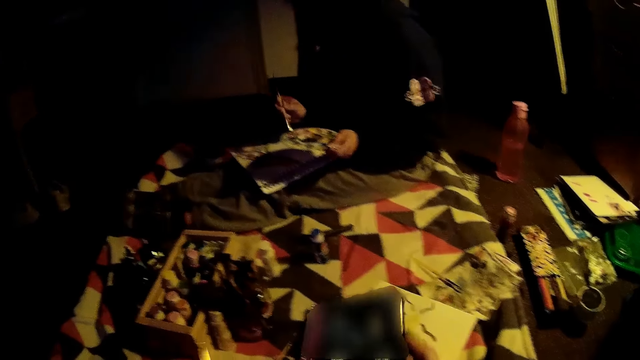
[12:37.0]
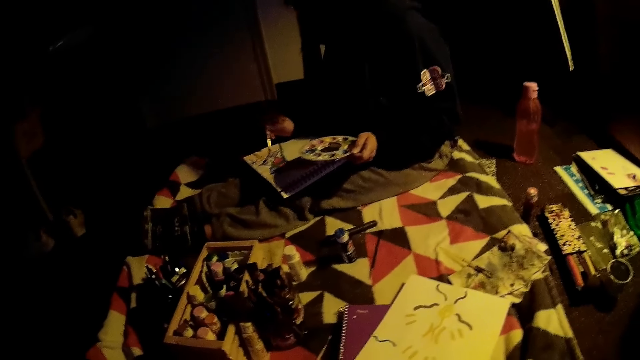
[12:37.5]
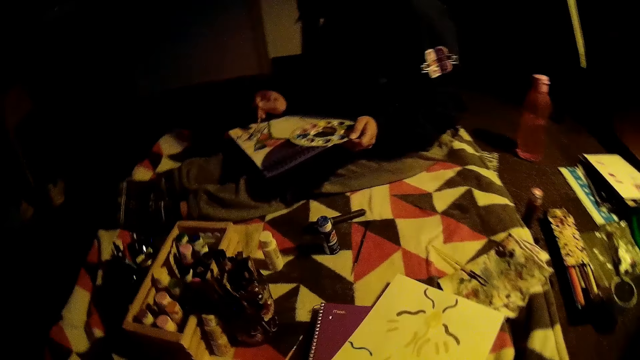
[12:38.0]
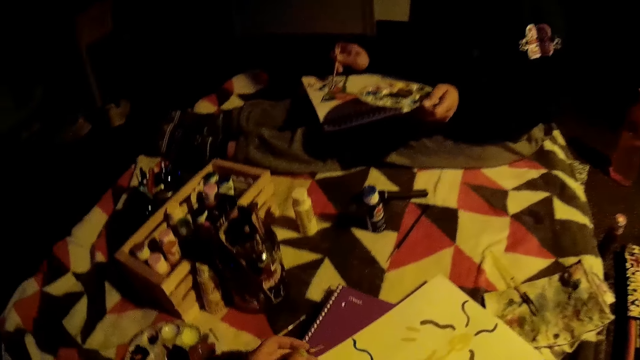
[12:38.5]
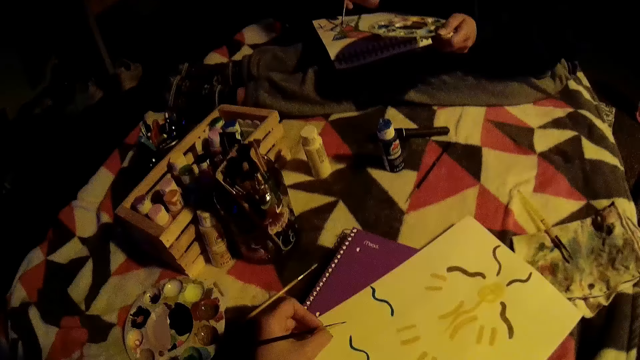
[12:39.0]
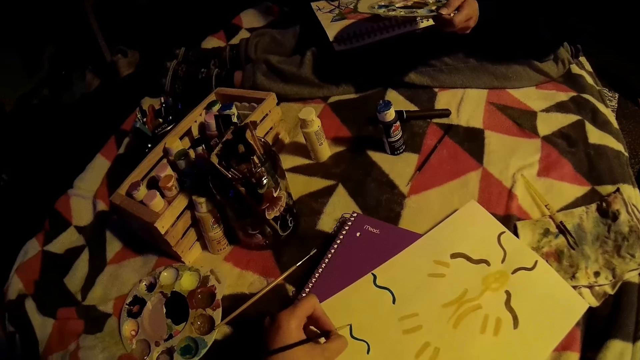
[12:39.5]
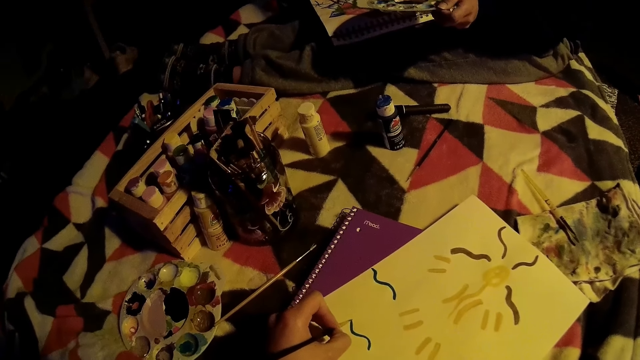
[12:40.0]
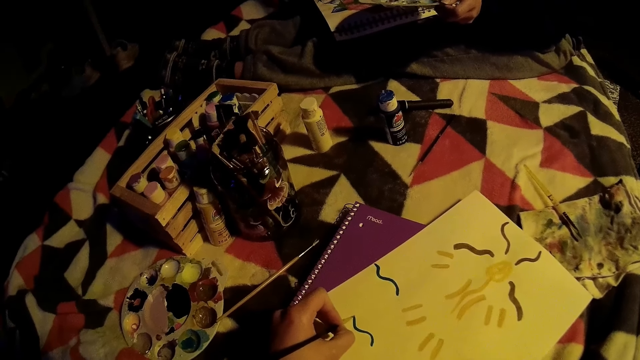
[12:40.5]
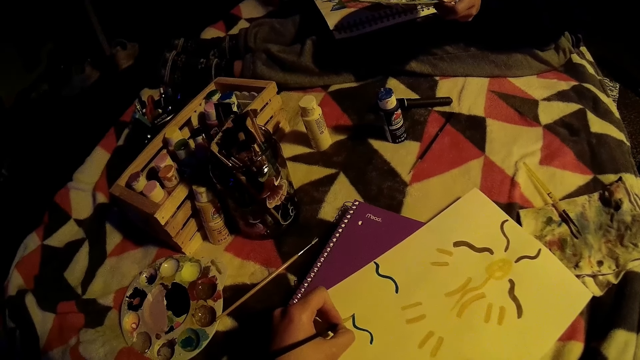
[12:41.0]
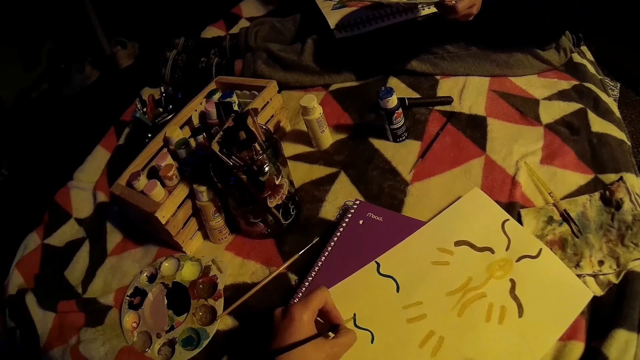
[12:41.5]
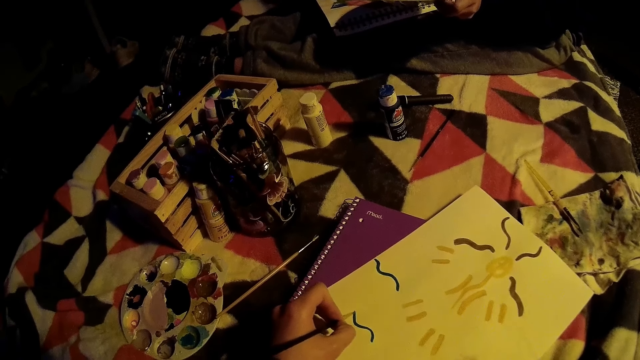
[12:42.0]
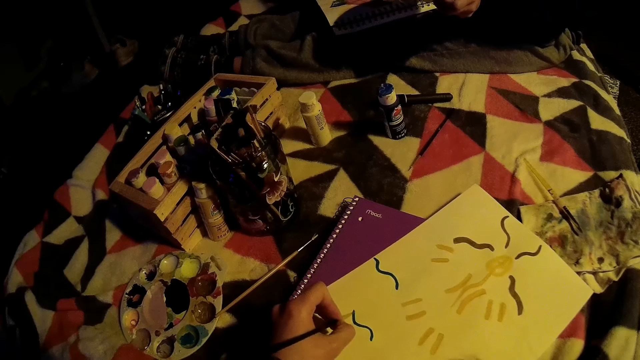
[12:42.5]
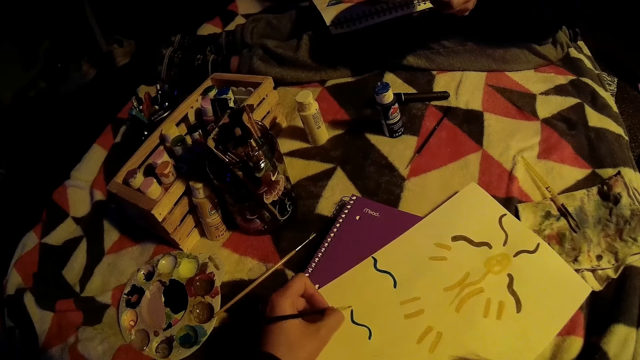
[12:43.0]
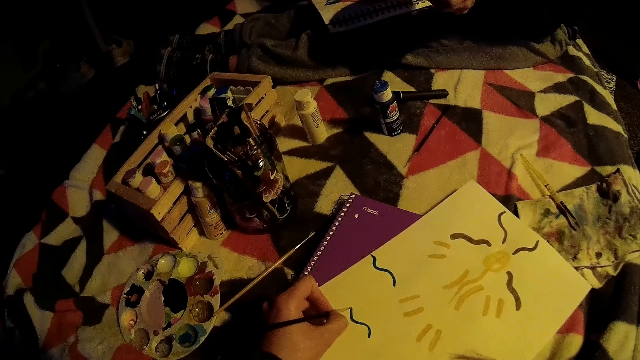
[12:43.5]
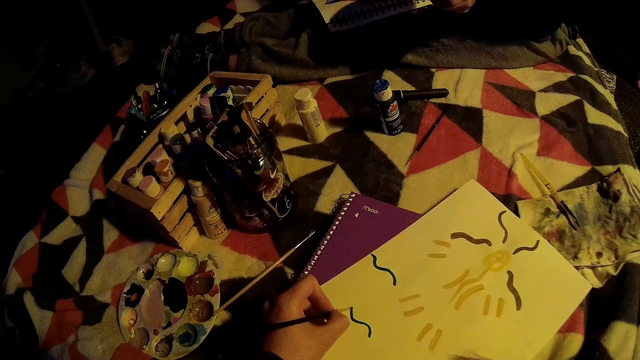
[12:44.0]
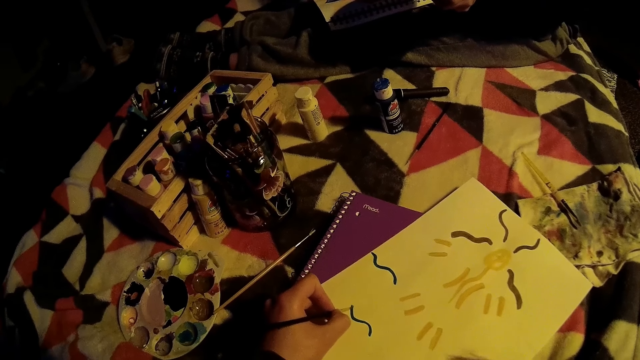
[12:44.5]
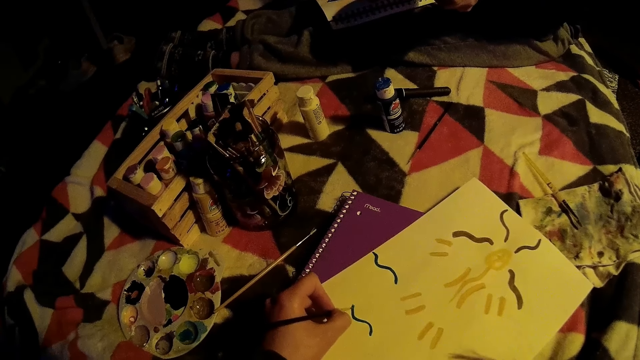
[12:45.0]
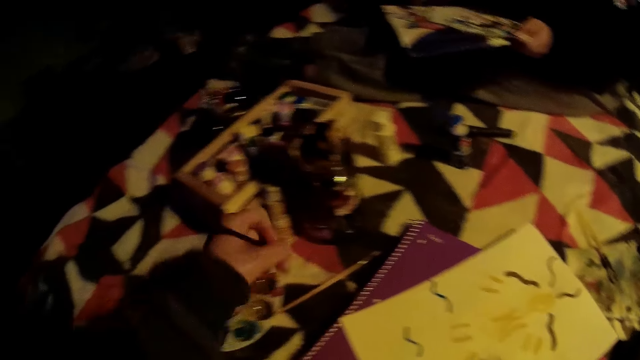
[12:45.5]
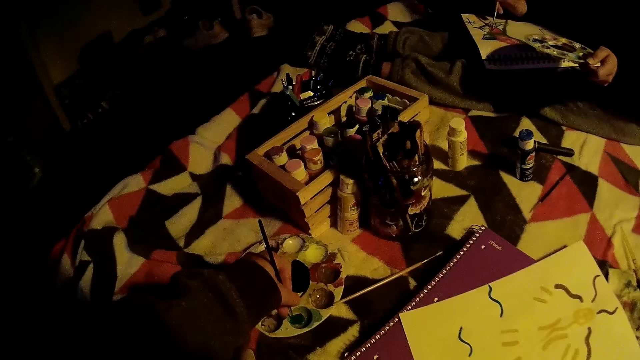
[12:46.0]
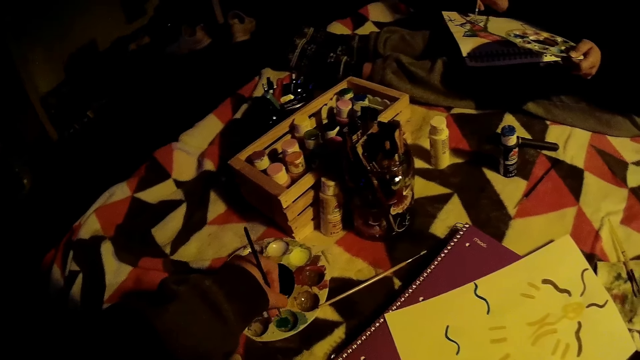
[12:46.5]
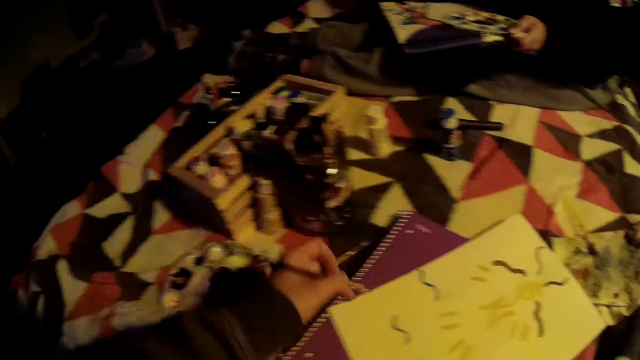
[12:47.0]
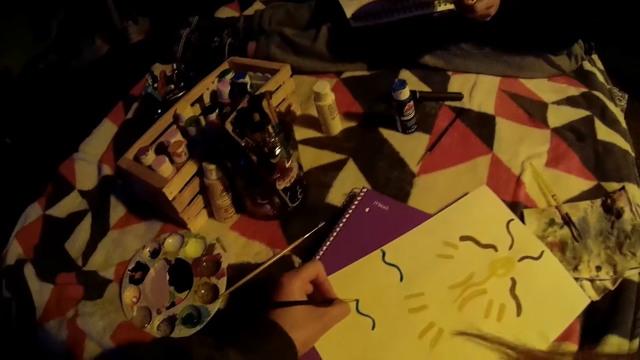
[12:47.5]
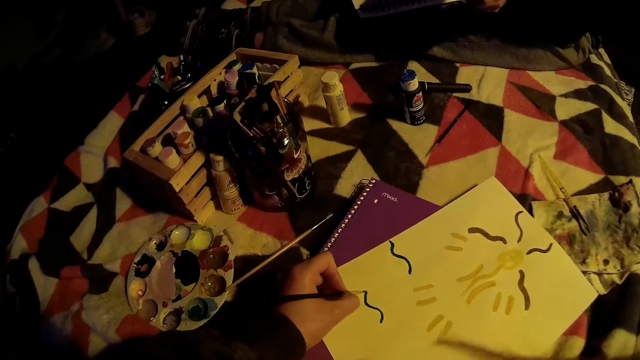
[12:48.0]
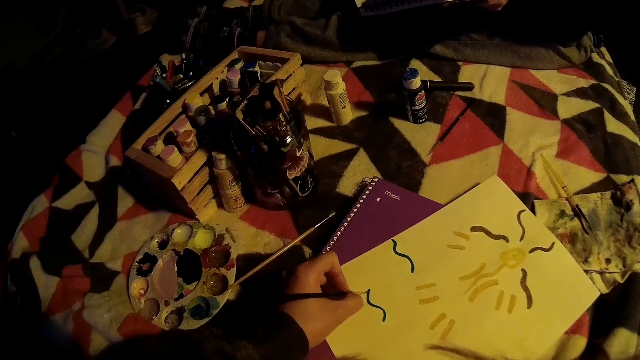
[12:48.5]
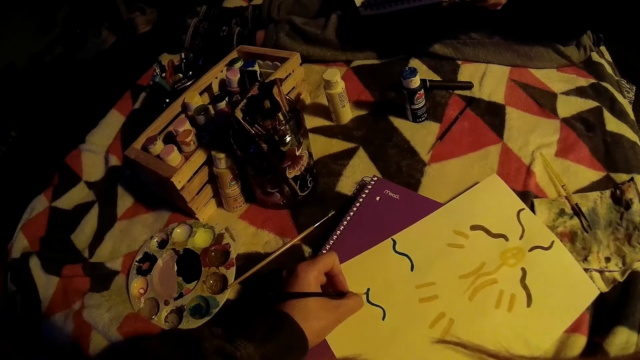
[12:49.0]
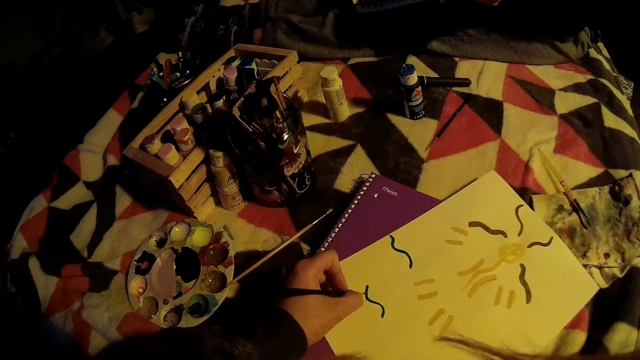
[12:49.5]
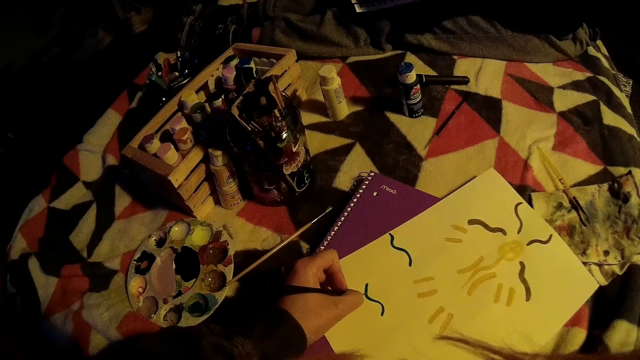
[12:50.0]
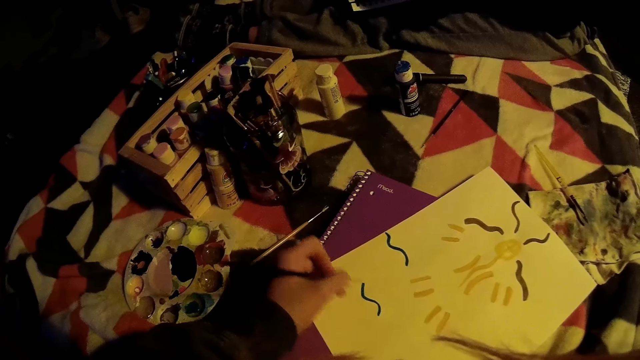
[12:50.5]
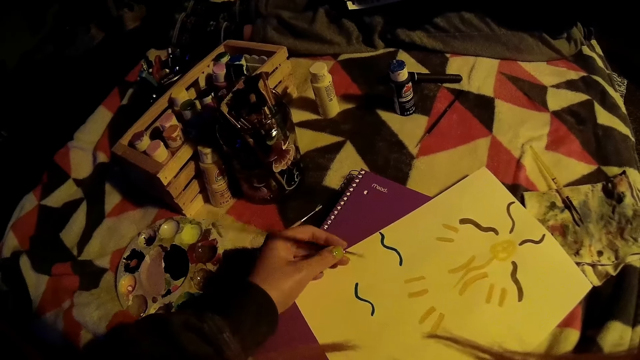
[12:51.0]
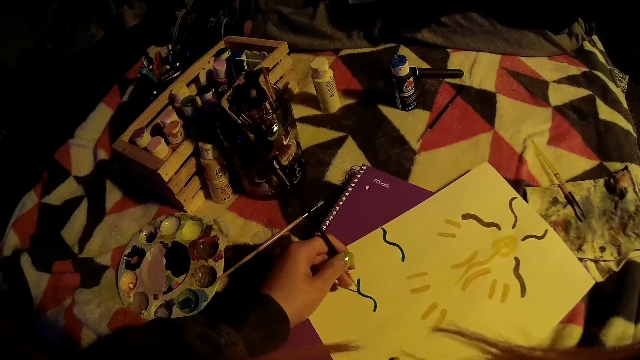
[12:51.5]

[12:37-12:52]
A woman scoops paint from the paint tray with the brush. The woman paints on the painting book with the brush. The camera wearer places the watercolor pencil or brush on the paper. She paints on the painting book with the brush. She scoops paint in the pallet with the brush in her left hand. She paints on the painting book with the brush.

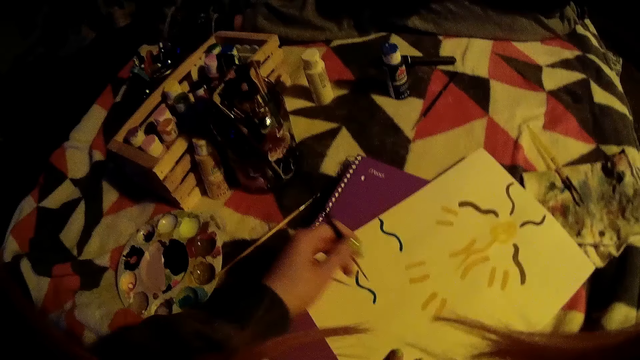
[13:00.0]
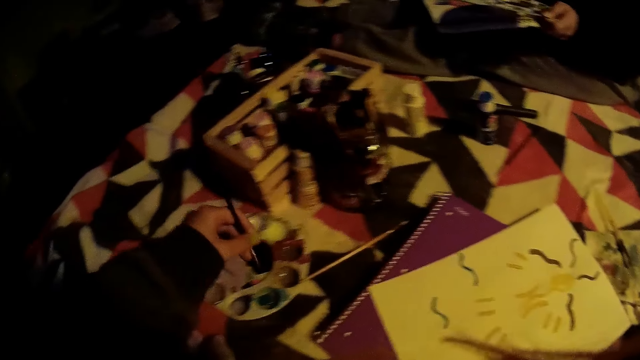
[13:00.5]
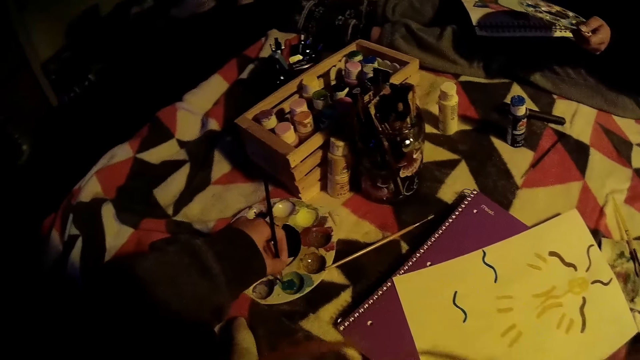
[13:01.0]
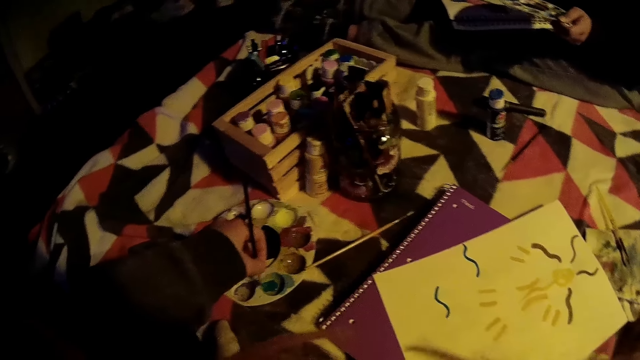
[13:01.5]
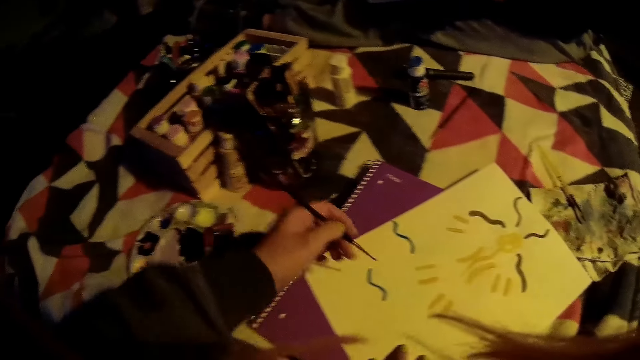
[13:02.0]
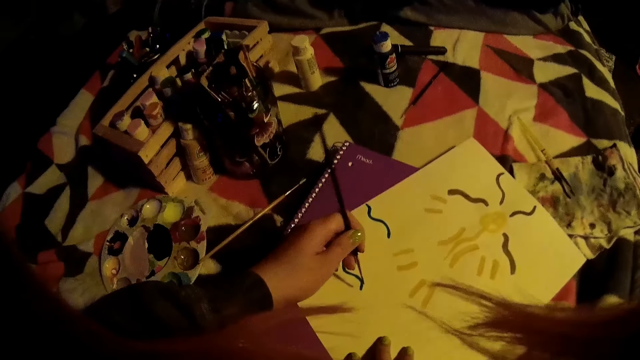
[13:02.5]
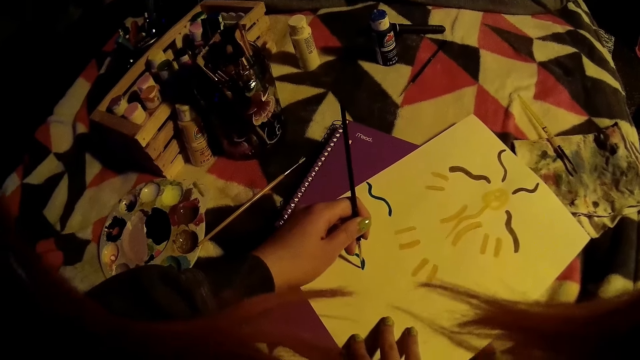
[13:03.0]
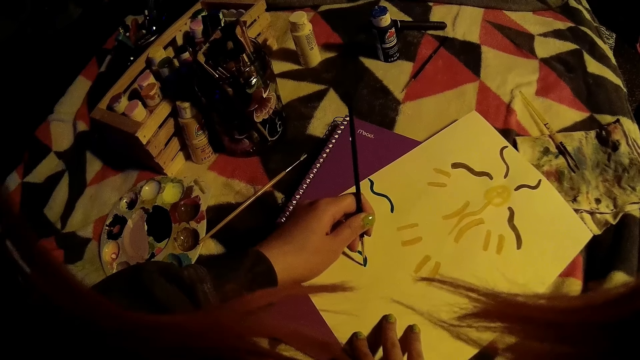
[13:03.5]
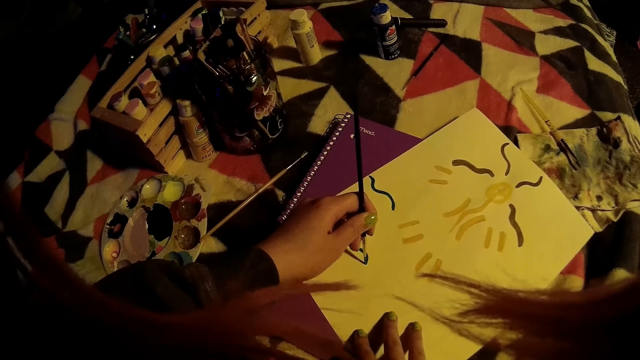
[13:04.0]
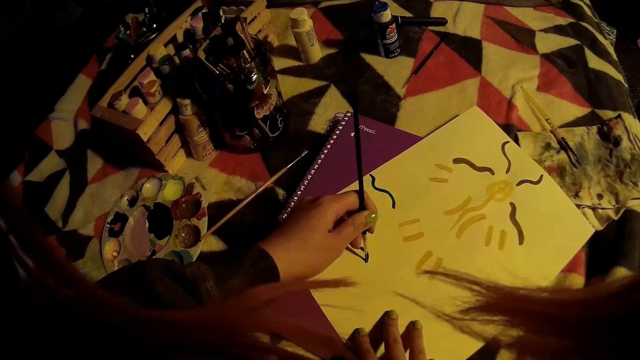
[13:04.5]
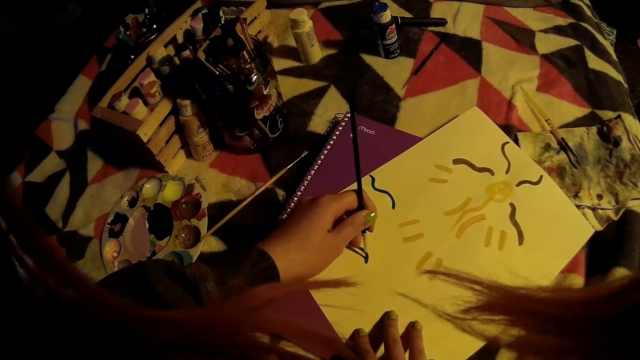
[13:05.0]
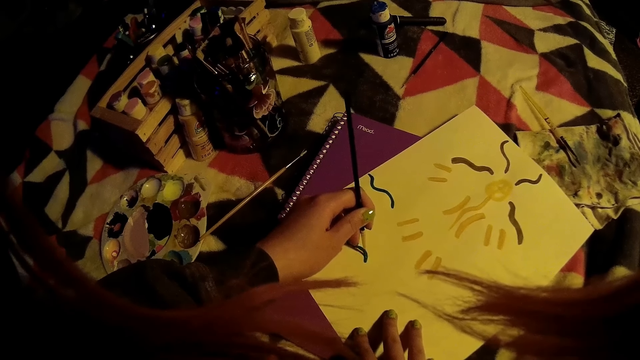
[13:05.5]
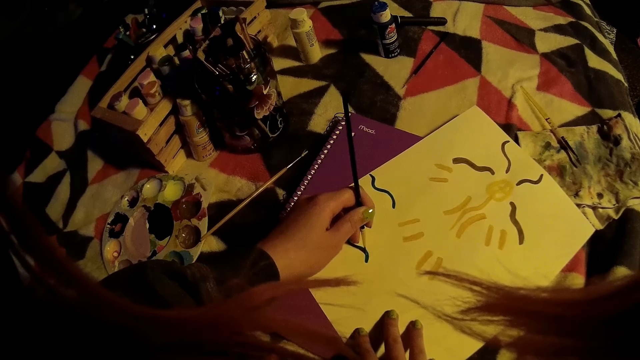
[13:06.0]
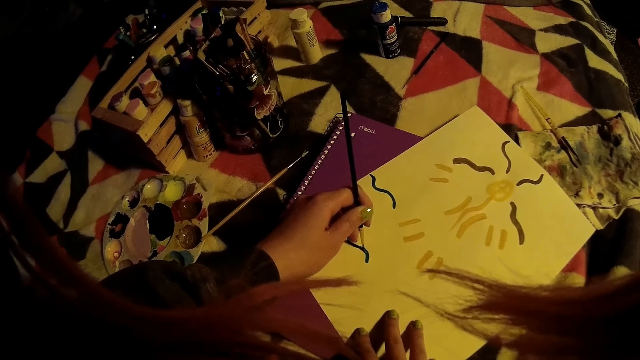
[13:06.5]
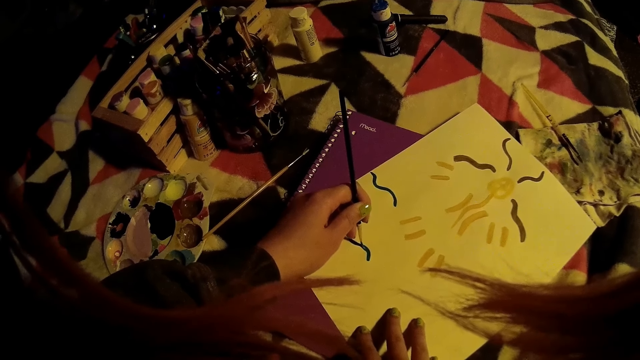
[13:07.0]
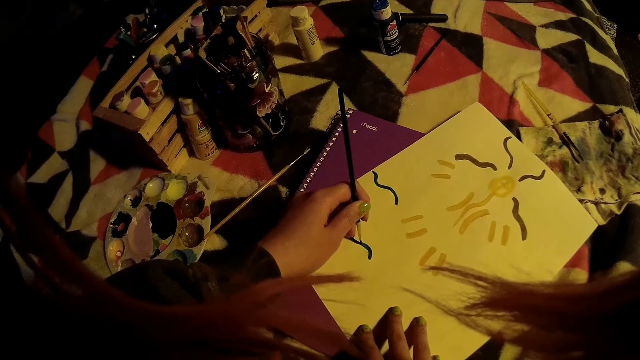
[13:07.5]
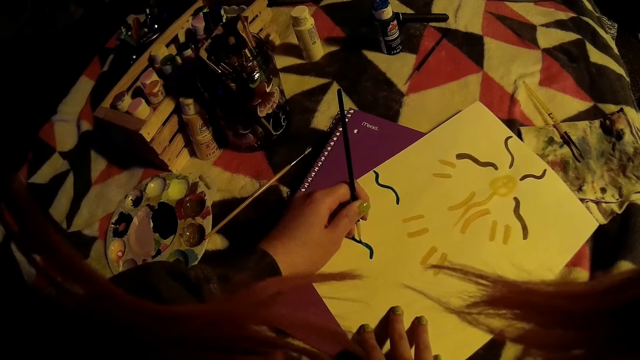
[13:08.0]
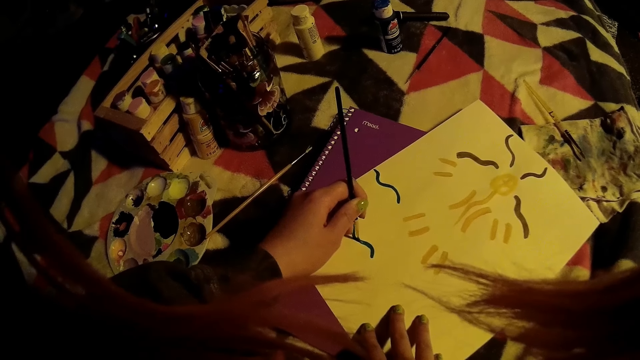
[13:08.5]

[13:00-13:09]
The camera wearer scoops paint in the pallet with the brush in her left hand. She paints on the painting book with the brush.
